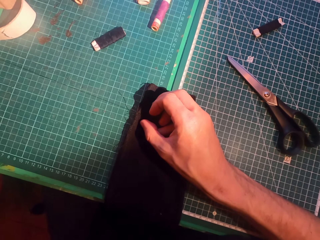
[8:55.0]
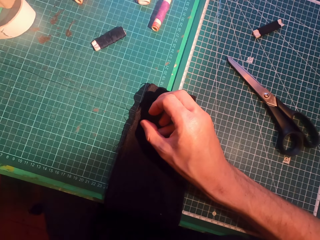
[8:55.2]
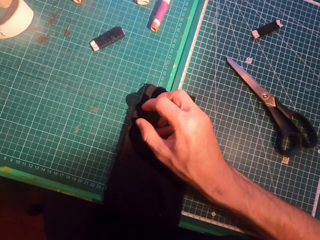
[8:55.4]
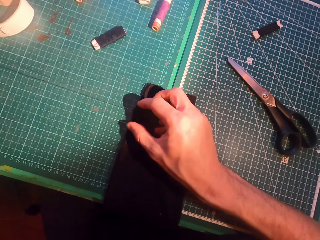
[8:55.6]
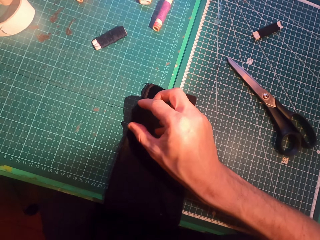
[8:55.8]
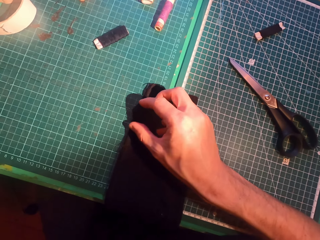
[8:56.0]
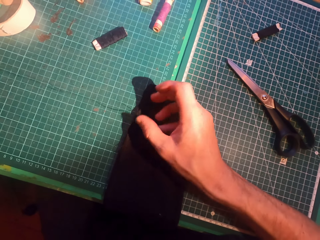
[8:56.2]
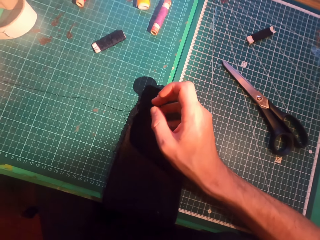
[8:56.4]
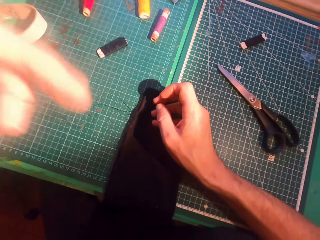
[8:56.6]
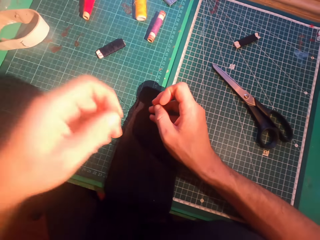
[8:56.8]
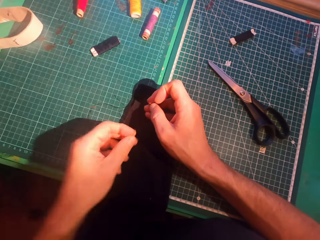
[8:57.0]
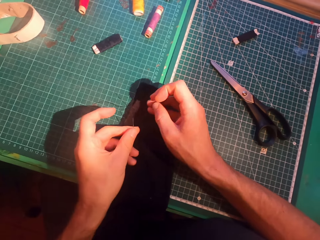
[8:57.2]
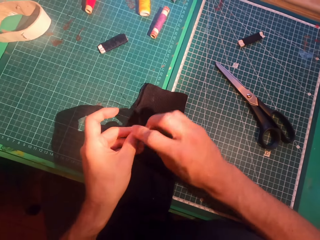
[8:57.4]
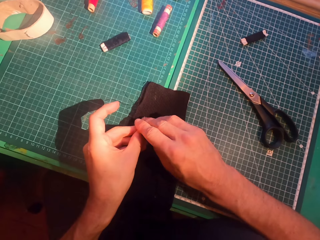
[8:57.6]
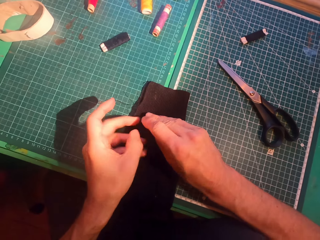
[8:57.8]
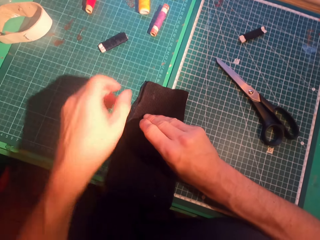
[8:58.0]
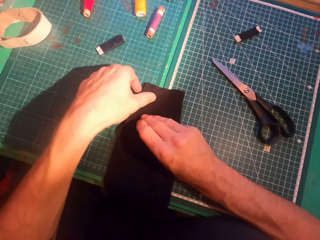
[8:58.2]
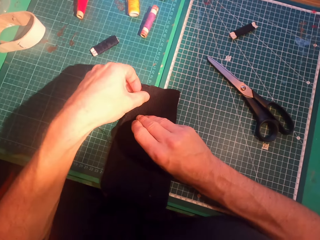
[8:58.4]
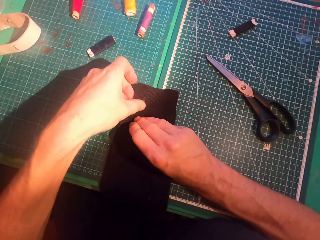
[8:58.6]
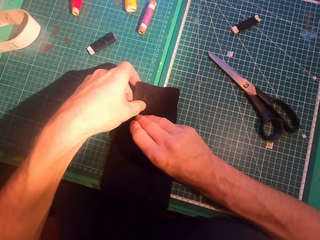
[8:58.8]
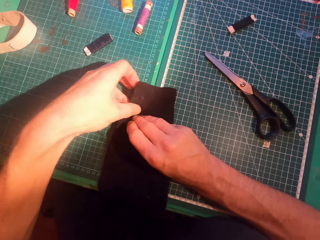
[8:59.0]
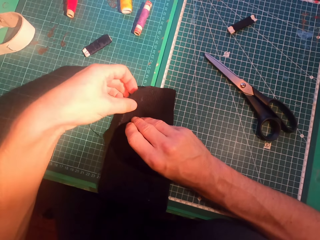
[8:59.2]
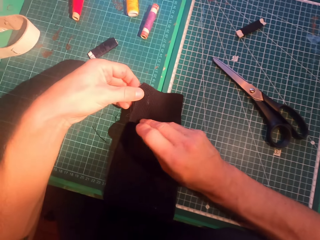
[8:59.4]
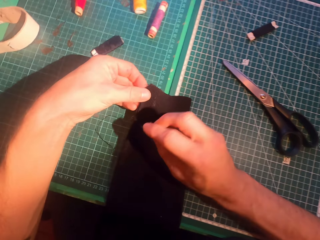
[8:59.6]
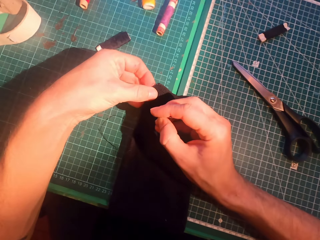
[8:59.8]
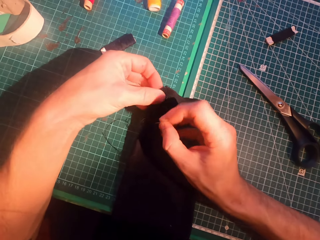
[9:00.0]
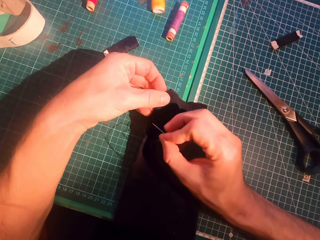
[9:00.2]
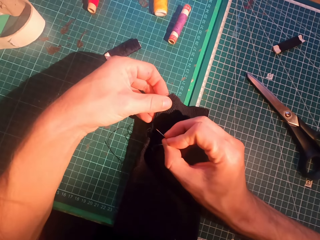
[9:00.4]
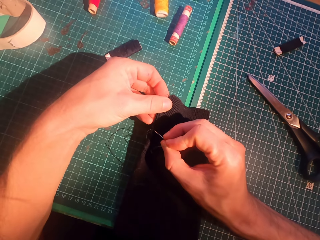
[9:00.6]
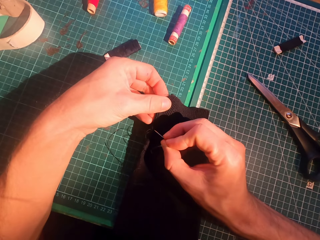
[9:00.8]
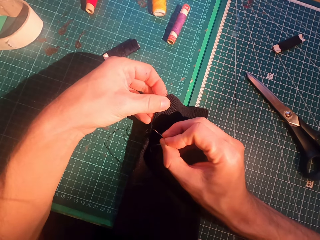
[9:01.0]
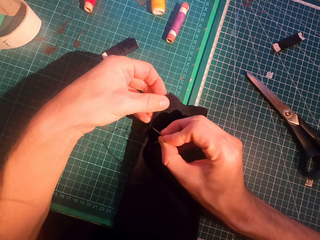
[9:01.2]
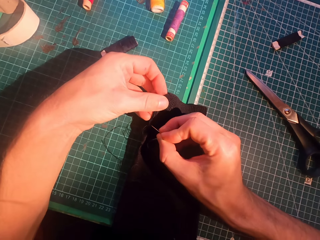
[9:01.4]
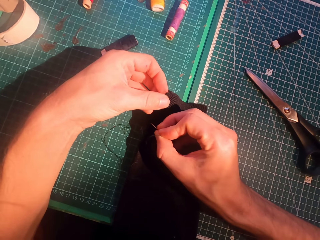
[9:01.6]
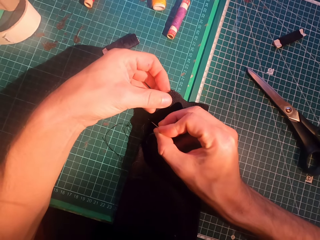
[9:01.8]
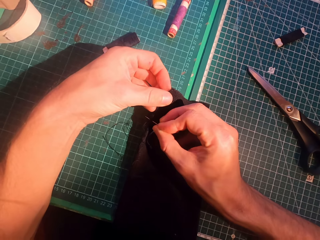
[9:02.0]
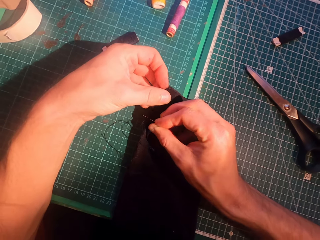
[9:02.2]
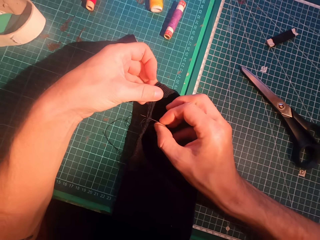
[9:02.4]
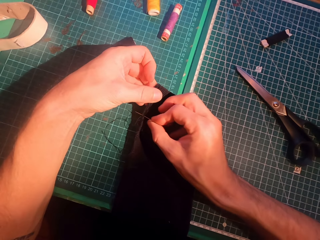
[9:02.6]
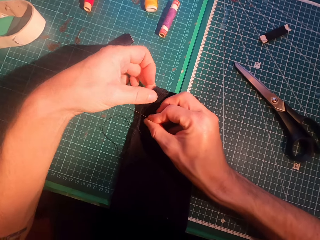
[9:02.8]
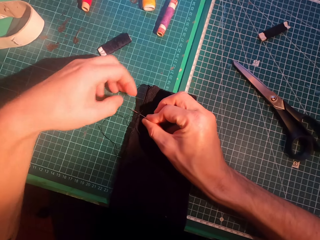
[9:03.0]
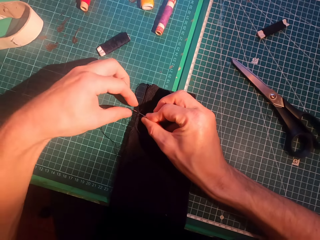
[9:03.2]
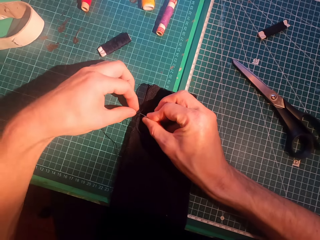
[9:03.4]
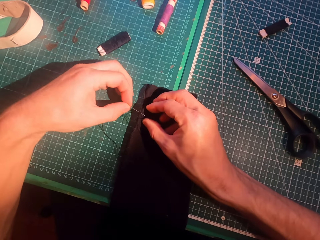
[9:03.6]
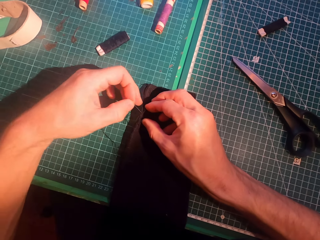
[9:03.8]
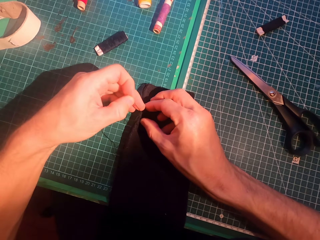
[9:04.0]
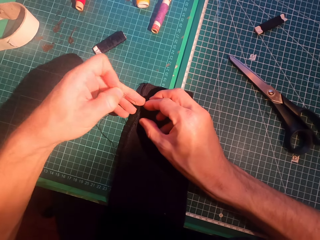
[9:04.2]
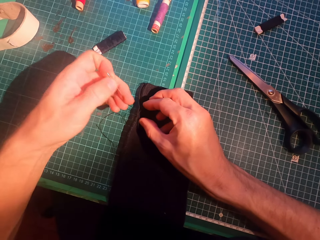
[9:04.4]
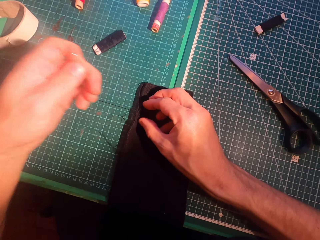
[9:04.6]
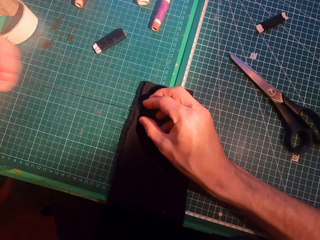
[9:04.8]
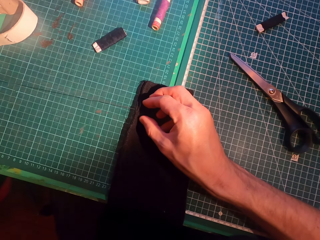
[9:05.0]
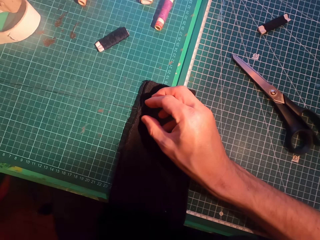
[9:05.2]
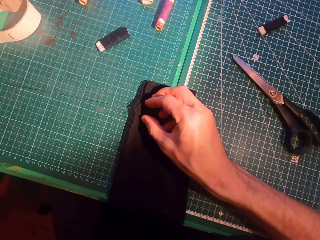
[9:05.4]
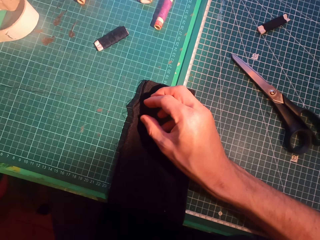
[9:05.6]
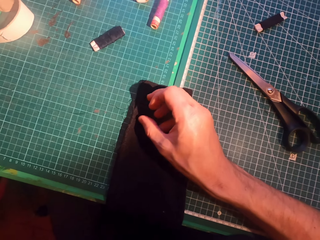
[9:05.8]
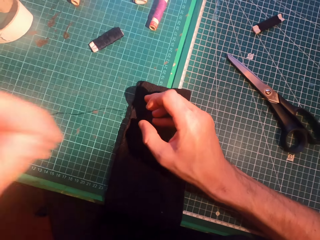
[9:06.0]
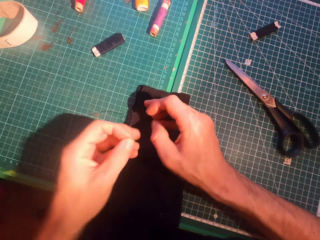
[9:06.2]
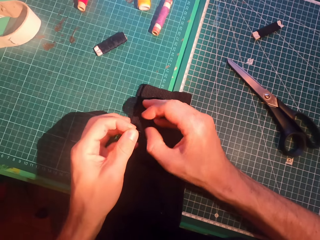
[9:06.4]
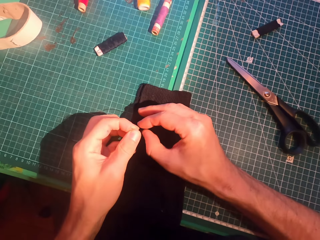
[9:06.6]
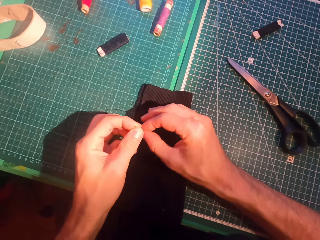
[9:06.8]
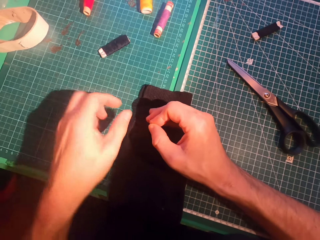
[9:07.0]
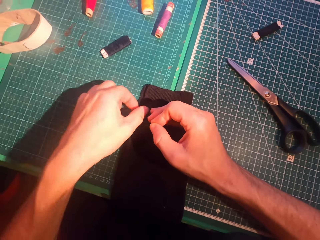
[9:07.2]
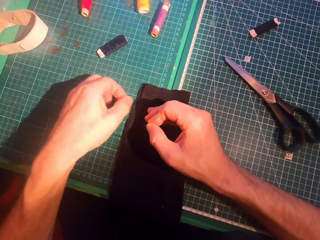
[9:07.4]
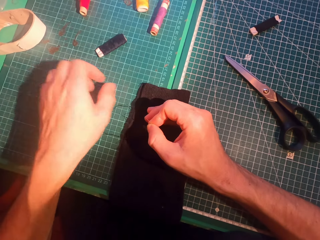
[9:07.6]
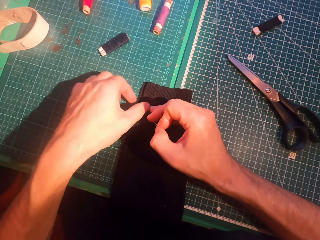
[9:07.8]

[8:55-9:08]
The camera wearer inserts a needle in a sweater. They straighten a thread.

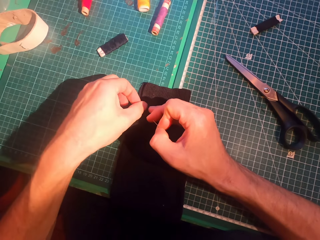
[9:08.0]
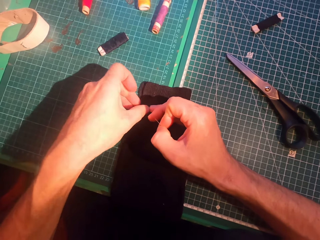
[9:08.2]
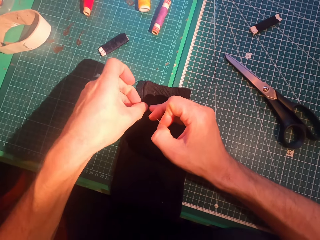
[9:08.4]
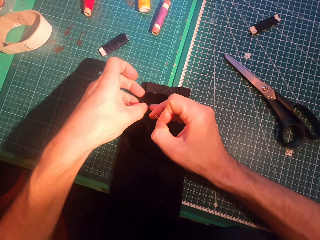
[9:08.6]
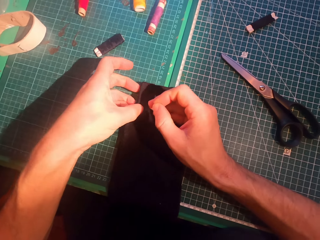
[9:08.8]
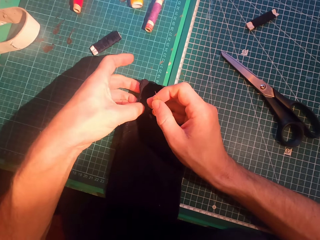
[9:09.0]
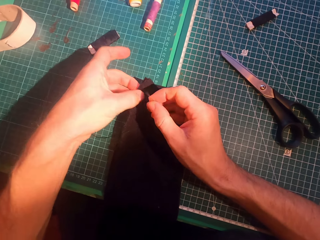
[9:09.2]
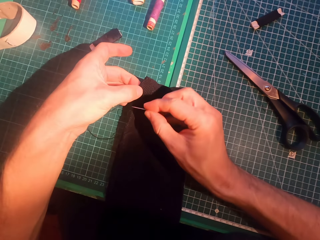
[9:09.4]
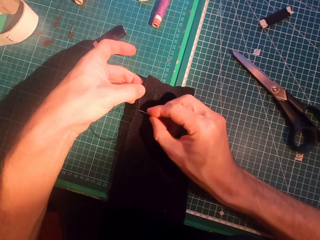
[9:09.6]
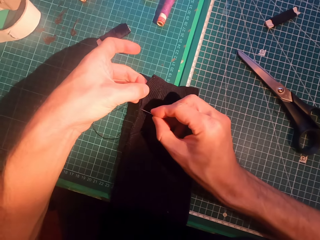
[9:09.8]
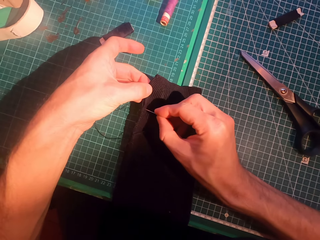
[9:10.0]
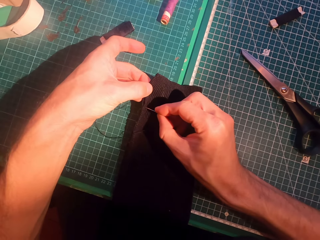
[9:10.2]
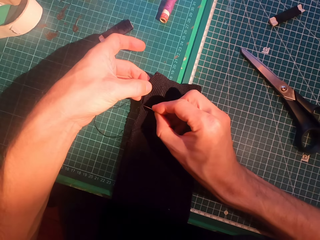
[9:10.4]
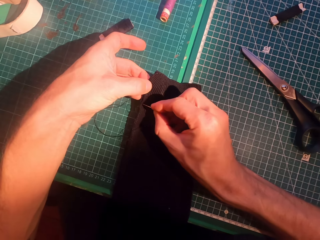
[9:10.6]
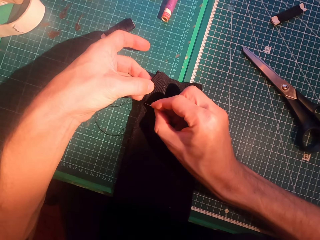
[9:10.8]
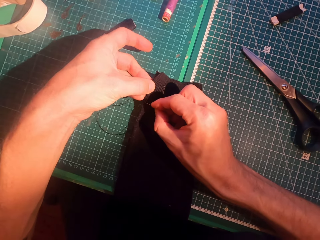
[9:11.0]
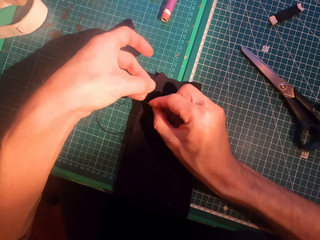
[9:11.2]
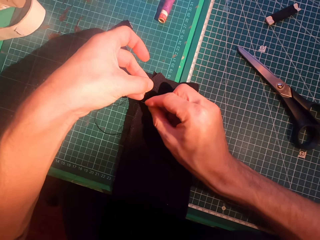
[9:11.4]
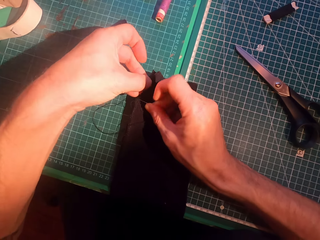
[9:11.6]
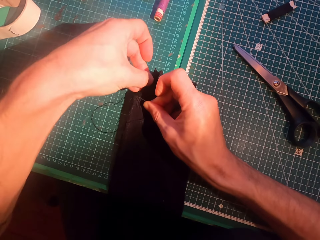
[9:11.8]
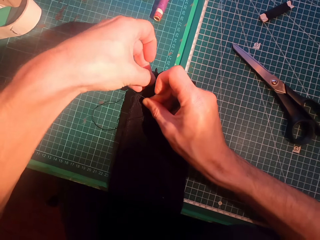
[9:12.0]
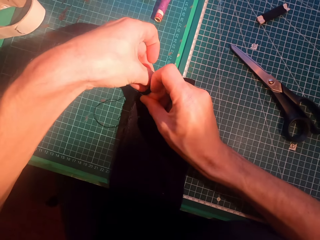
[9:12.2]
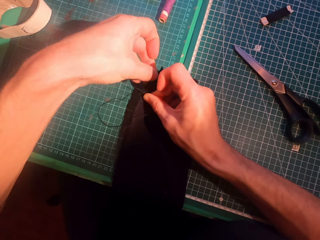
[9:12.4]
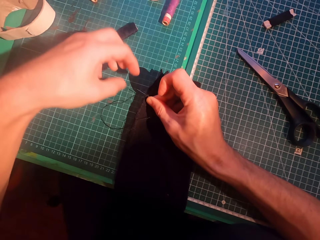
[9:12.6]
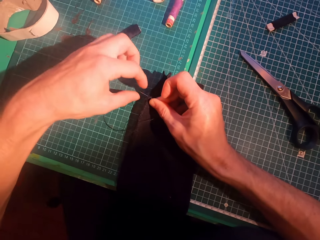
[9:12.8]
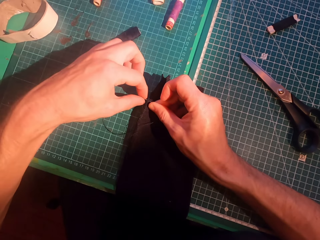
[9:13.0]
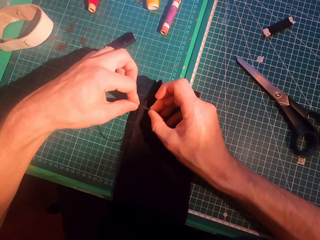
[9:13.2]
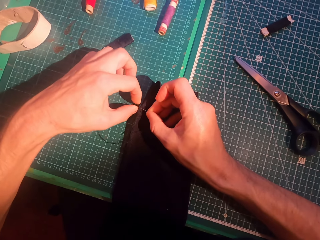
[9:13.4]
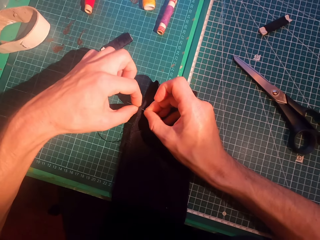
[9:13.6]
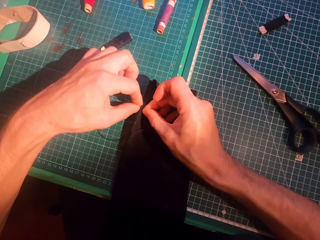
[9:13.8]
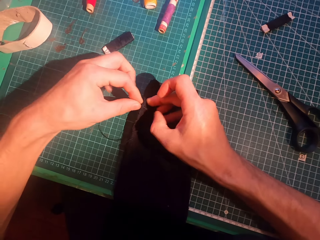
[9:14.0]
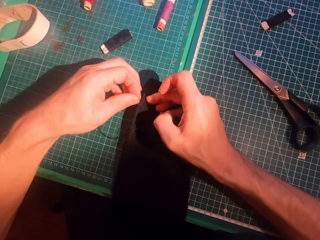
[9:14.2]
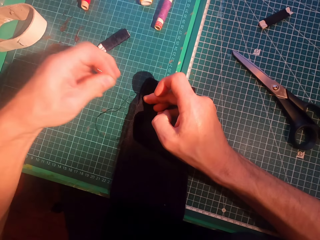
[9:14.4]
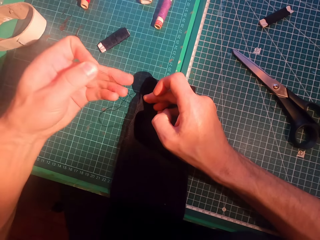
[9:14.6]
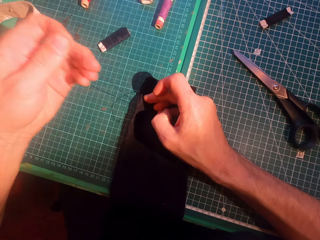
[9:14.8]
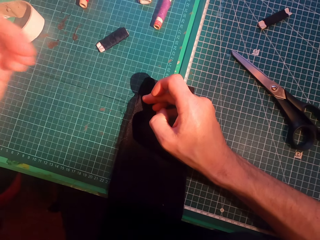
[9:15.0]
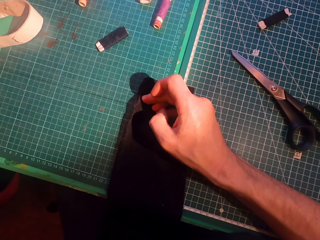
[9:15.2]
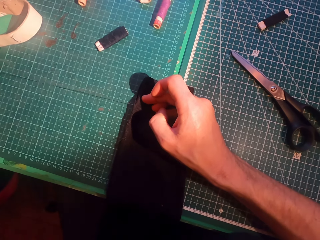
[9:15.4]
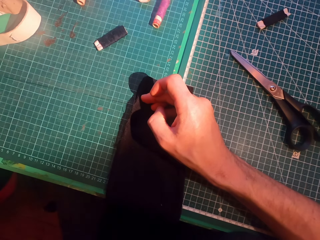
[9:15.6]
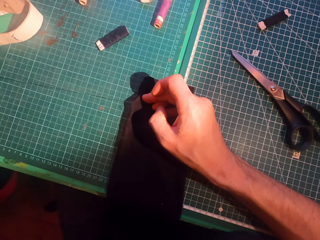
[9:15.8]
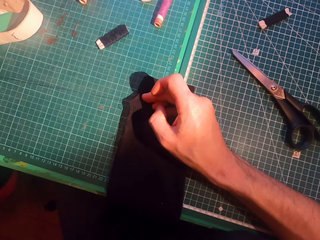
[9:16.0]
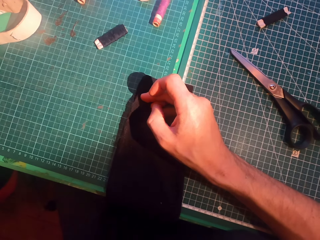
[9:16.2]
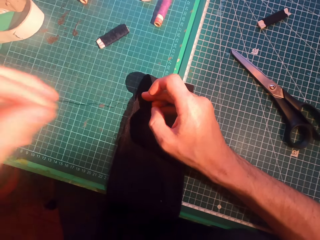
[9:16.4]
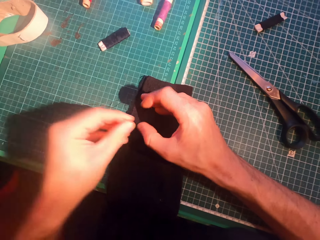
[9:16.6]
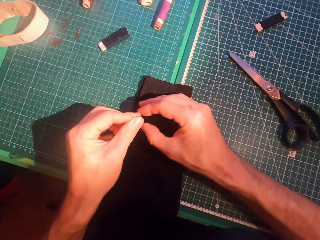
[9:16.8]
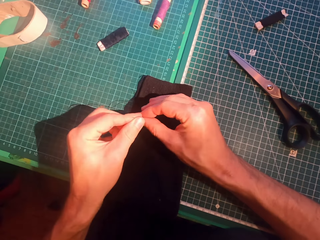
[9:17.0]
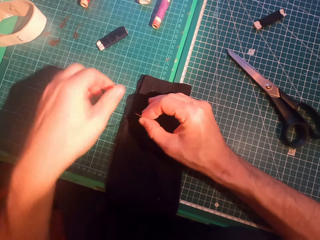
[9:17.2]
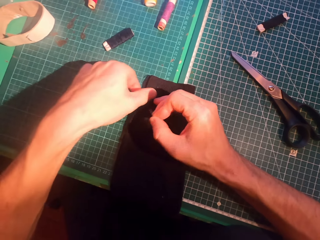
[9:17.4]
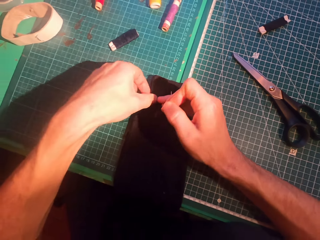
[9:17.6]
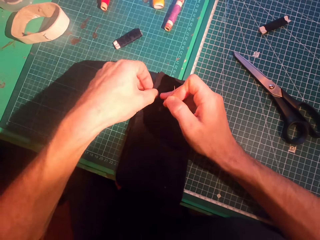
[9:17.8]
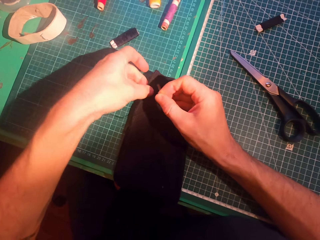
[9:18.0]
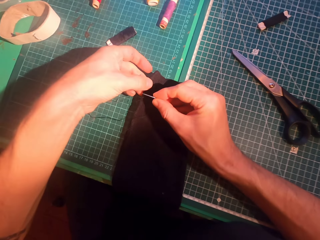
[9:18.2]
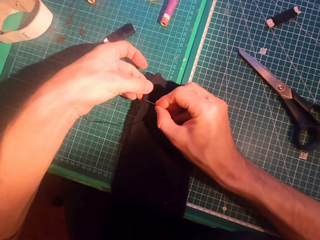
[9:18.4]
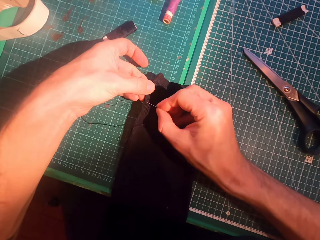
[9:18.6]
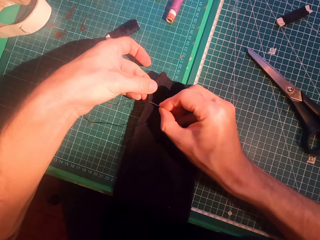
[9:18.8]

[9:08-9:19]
The camera wearer inserts a needle in a sweater. They straighten a thread.
